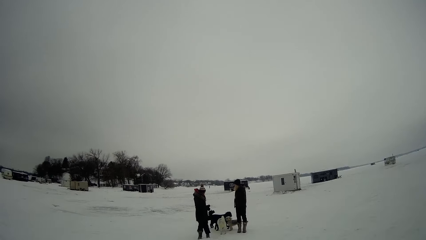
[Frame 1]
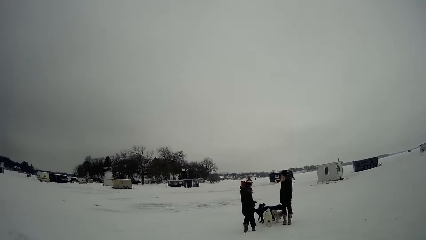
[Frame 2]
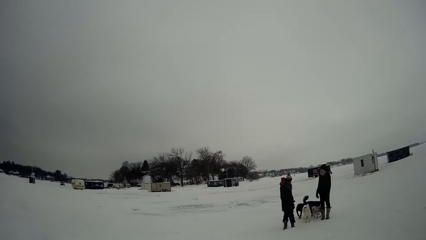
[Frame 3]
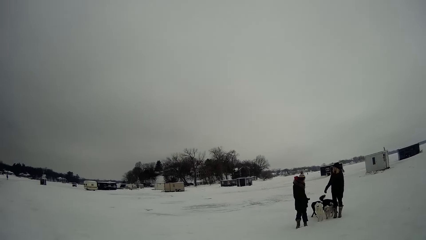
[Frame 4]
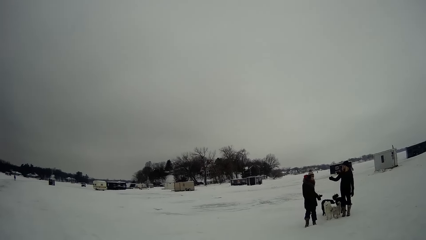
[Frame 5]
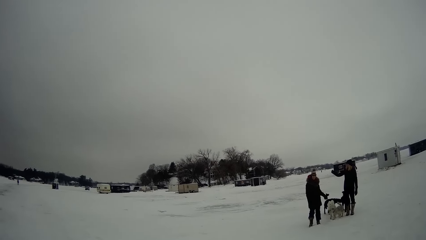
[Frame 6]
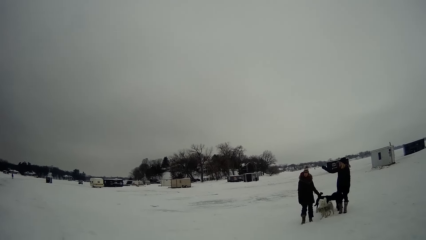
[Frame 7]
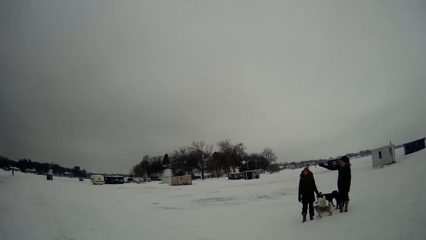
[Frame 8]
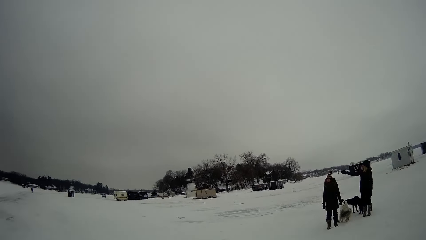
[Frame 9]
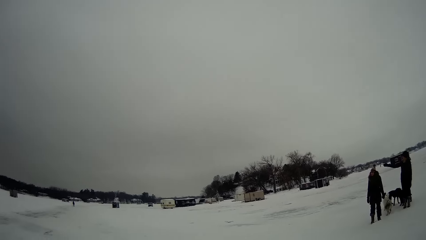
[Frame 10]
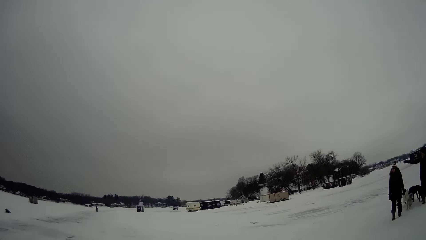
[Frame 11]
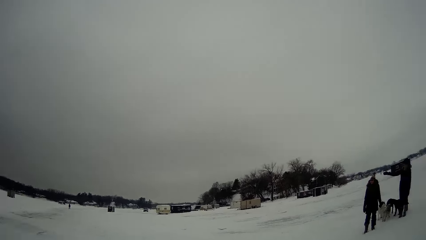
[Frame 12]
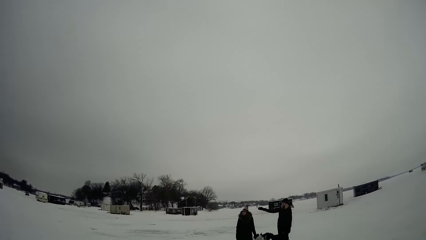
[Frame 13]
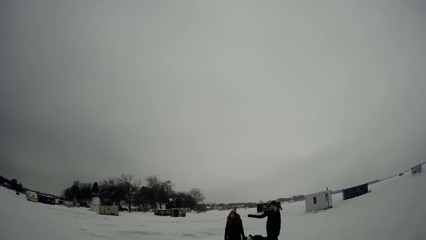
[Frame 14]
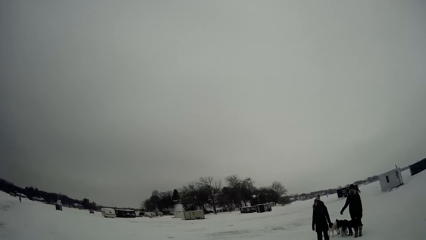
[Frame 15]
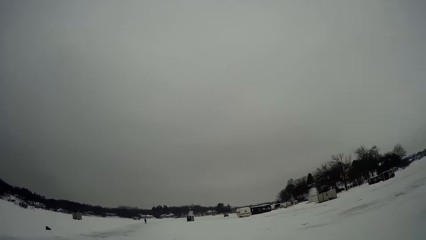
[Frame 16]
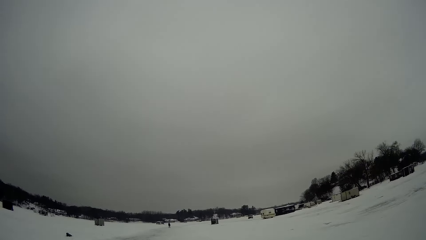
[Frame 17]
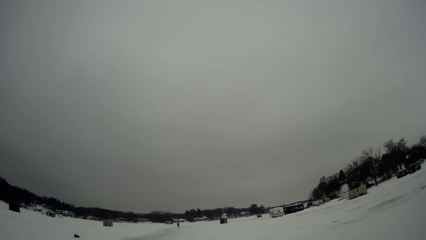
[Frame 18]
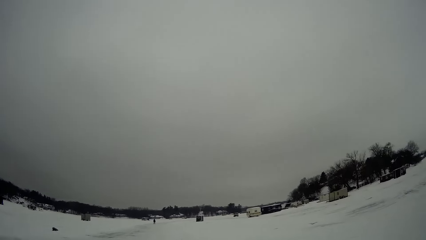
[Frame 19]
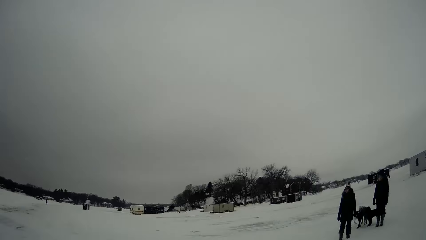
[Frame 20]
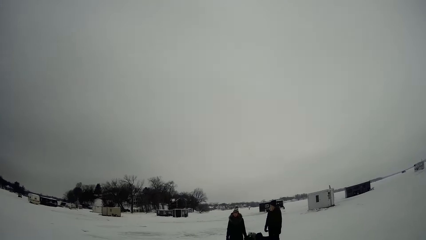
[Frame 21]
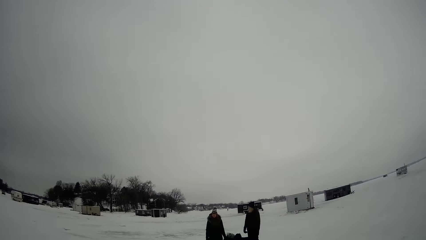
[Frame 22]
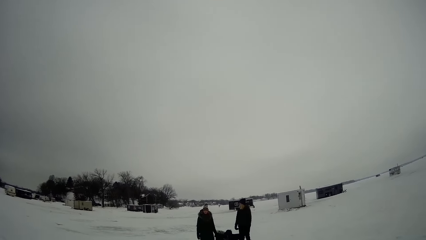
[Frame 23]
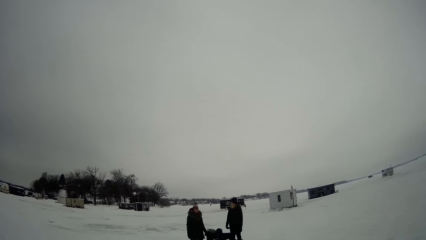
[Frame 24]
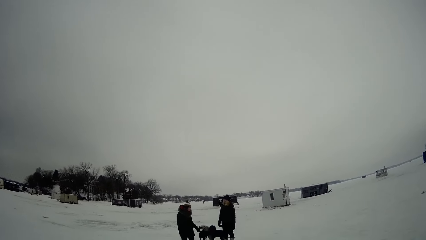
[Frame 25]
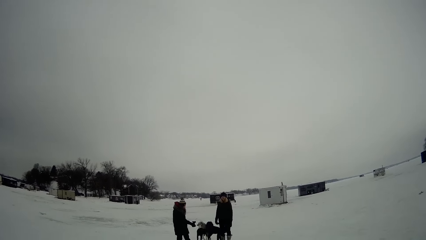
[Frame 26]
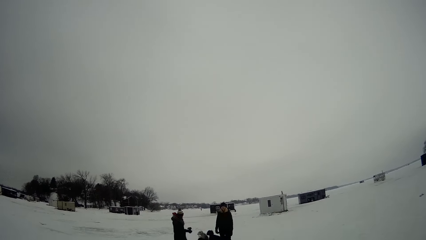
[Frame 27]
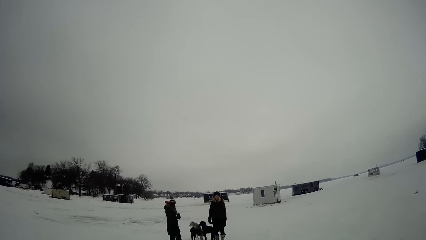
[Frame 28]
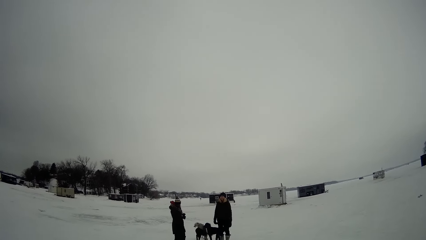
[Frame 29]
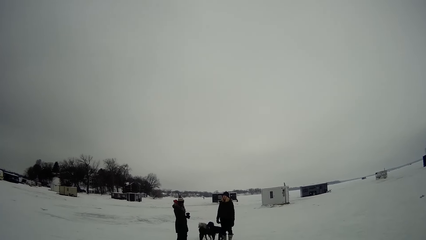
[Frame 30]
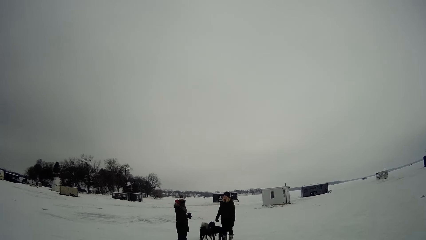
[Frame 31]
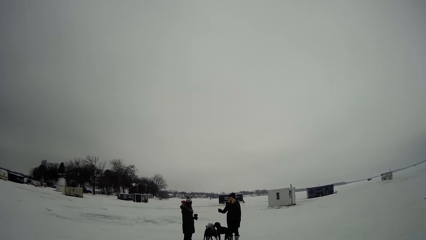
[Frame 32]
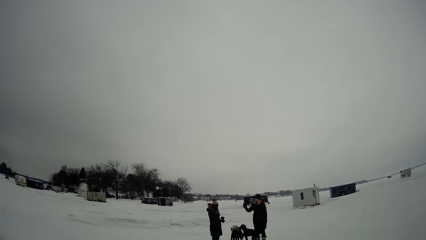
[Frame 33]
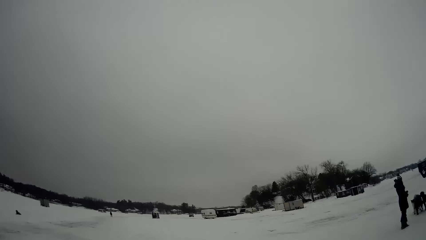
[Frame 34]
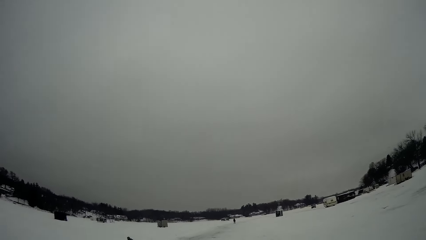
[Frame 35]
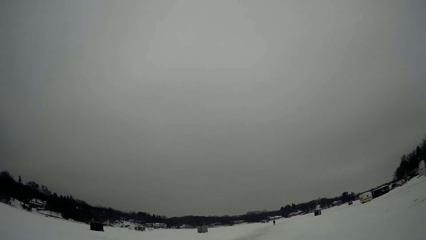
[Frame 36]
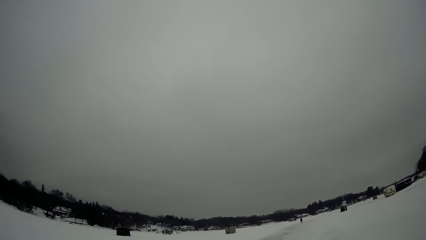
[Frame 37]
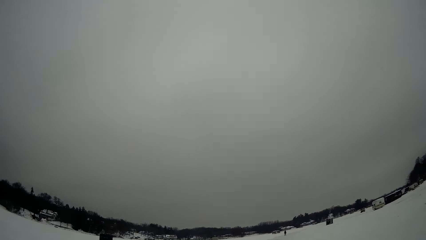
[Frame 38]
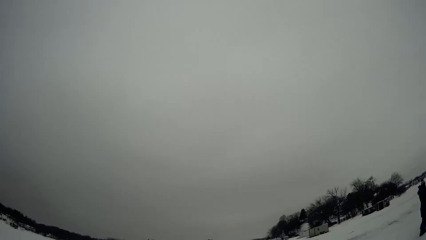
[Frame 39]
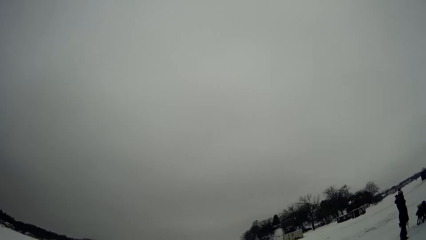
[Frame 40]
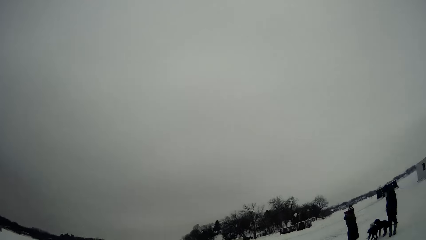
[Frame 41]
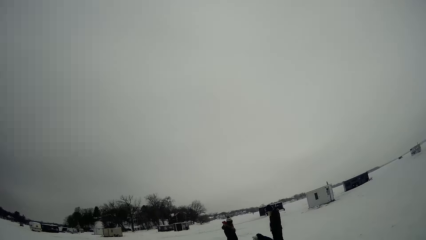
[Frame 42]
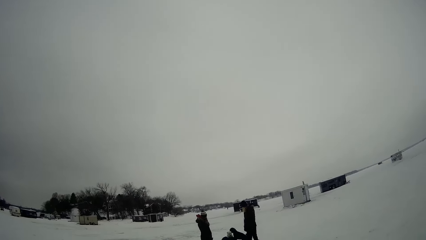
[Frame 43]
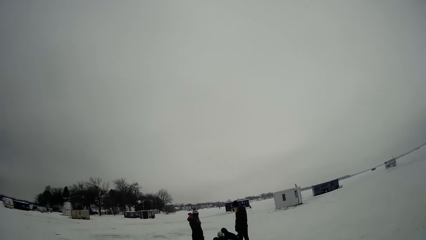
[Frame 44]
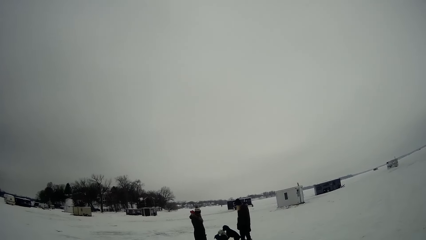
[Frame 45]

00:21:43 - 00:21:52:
The camera wearer looks around.

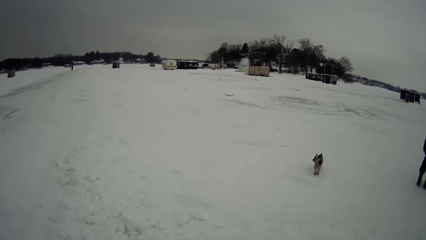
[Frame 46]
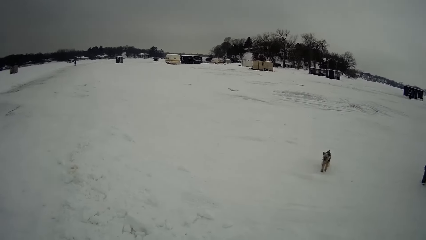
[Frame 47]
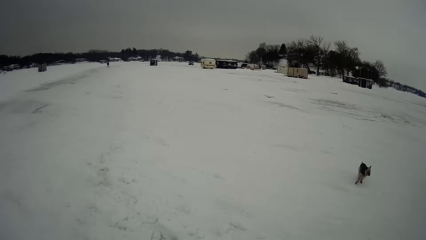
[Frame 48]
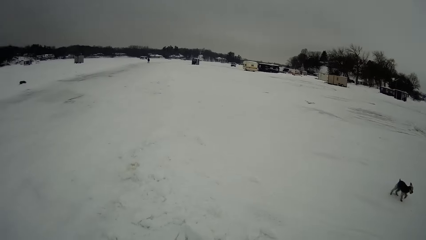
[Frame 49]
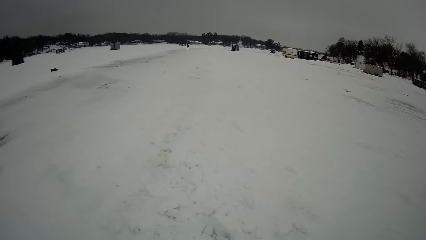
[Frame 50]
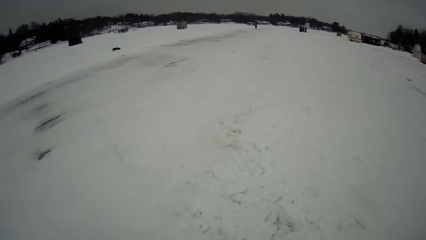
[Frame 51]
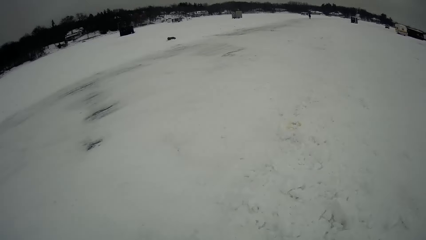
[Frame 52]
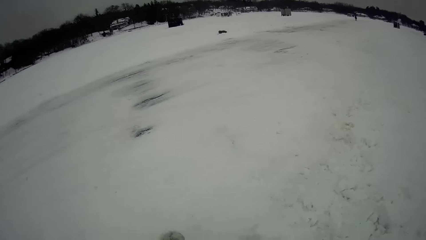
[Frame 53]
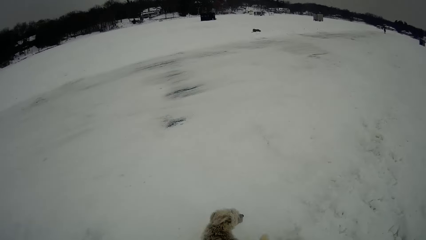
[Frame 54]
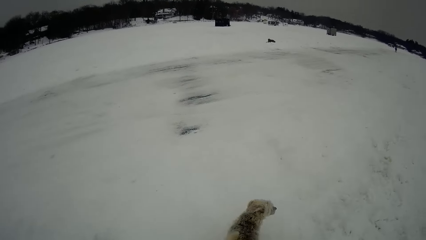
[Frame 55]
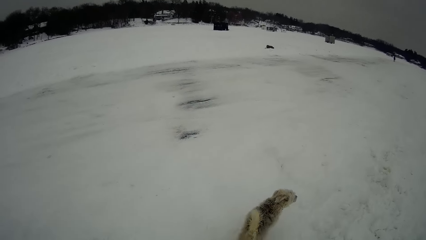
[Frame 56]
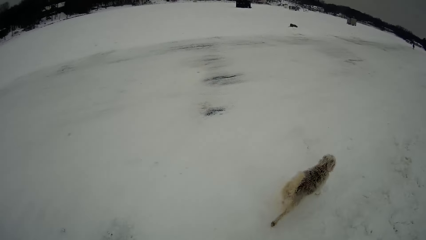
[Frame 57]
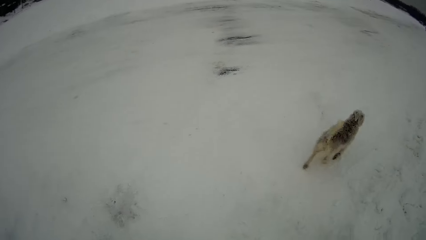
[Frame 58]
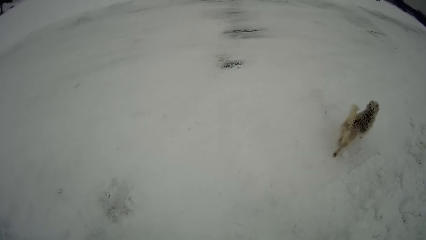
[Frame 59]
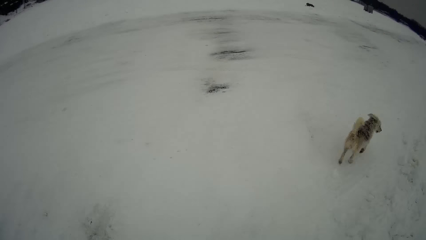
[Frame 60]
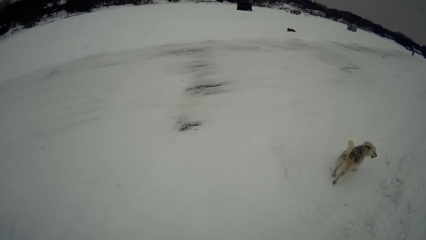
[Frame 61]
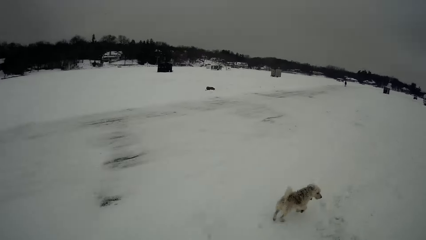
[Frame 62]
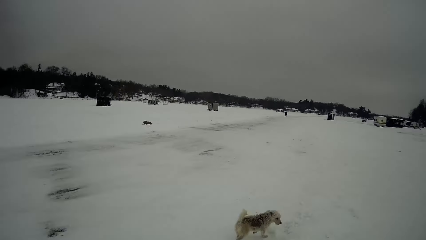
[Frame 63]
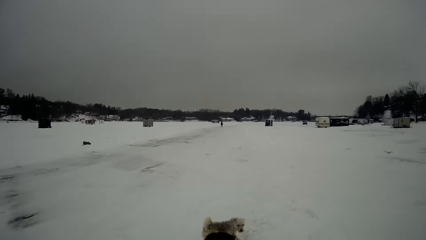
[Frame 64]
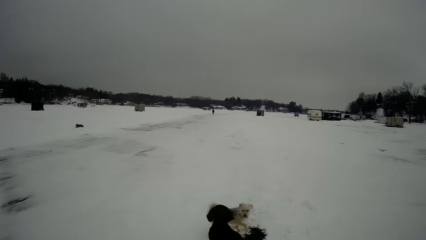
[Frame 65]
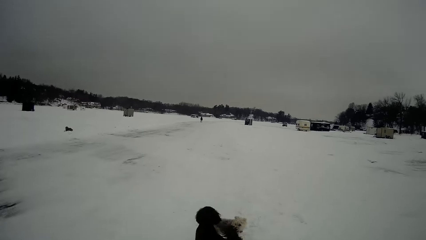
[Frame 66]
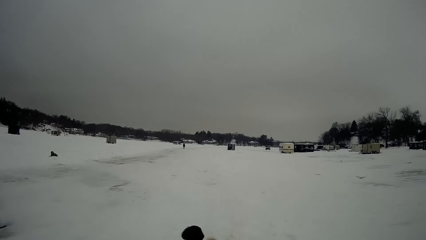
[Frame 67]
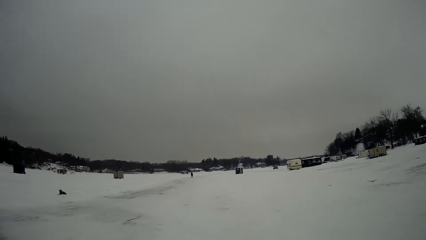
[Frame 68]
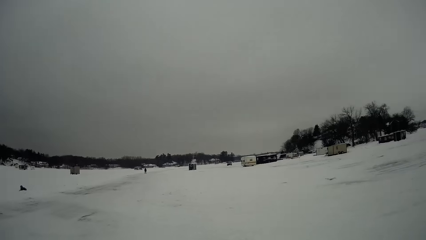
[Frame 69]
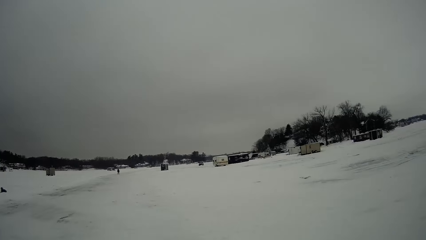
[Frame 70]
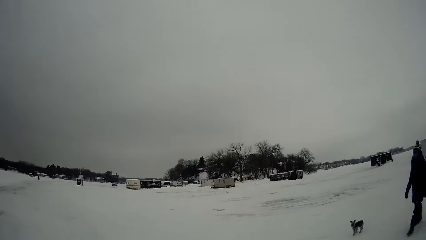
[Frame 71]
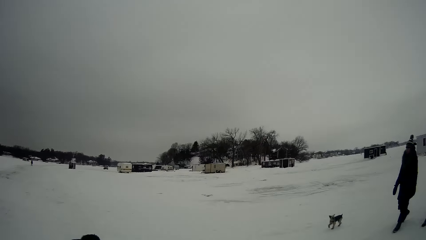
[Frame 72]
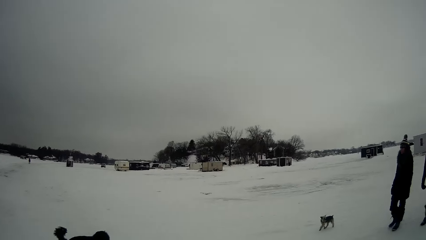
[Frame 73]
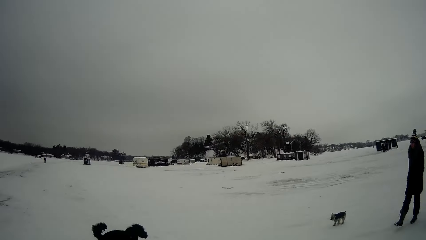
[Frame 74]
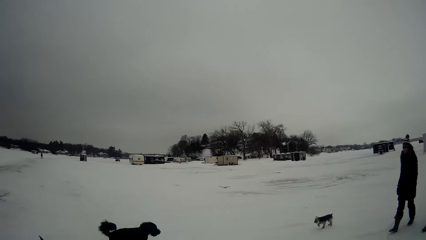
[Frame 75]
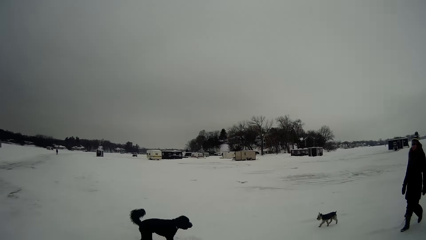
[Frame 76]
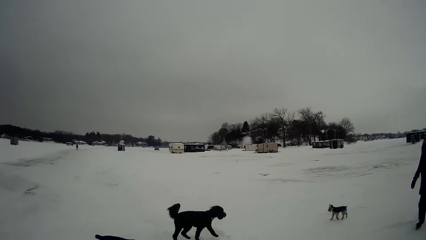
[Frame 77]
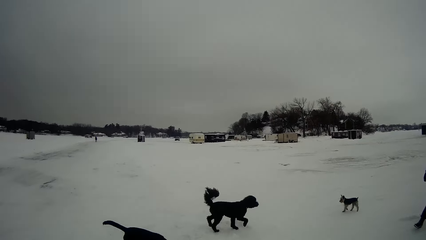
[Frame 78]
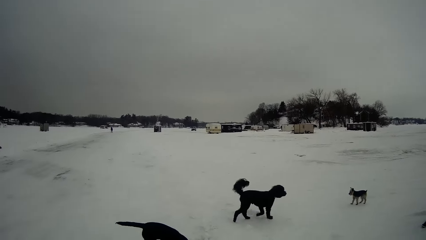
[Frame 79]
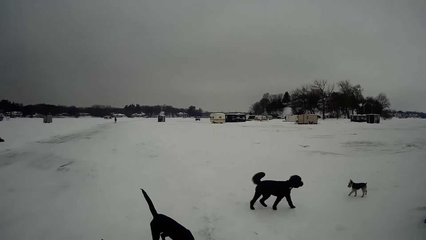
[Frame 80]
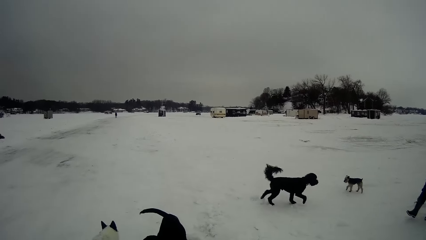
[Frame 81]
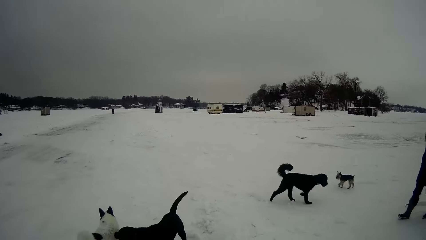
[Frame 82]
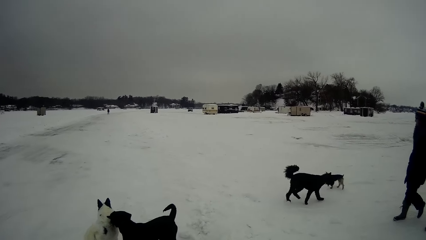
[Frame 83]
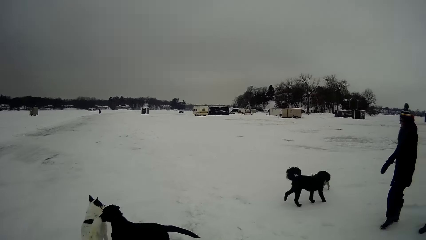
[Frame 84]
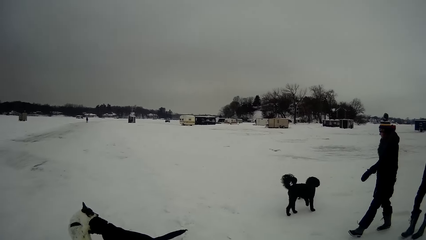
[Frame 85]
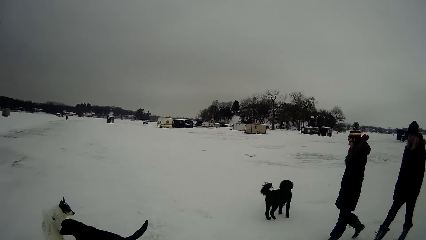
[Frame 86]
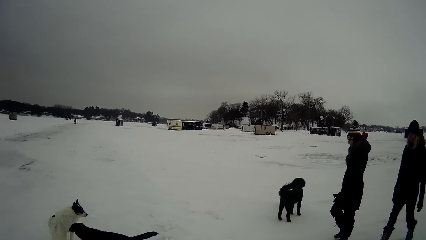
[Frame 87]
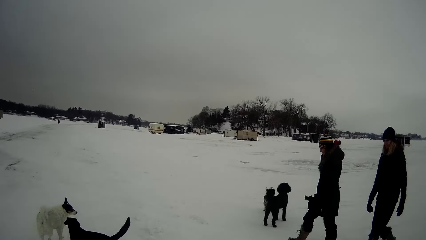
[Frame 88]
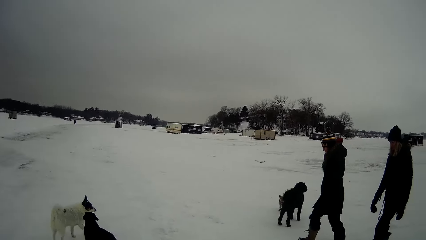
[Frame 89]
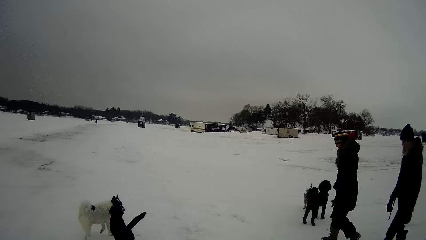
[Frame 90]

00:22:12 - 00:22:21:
The camera wearer looks on the ground.
